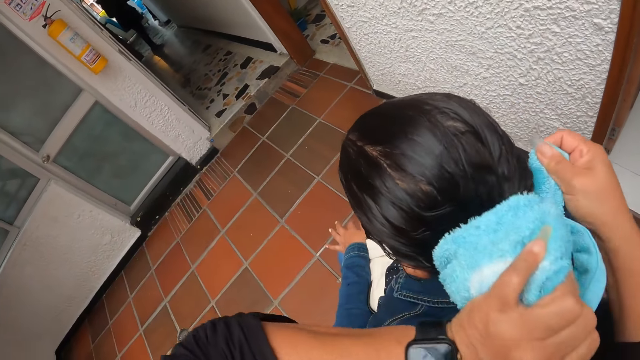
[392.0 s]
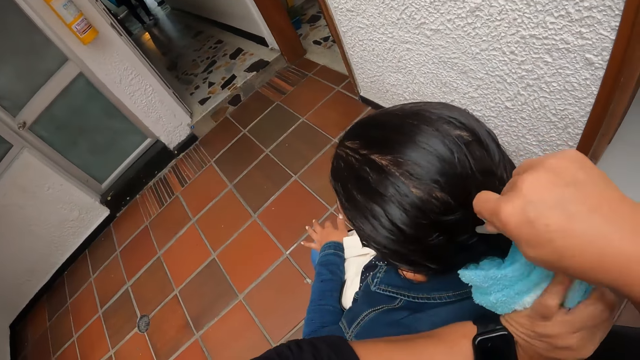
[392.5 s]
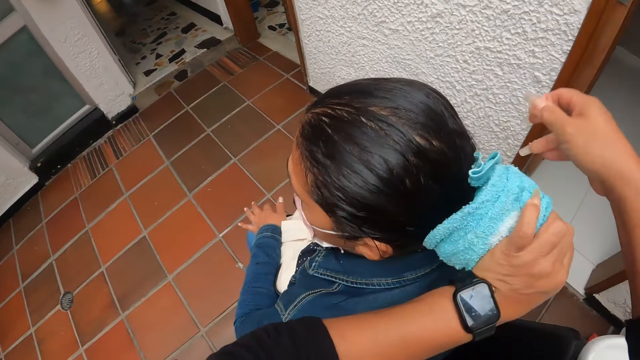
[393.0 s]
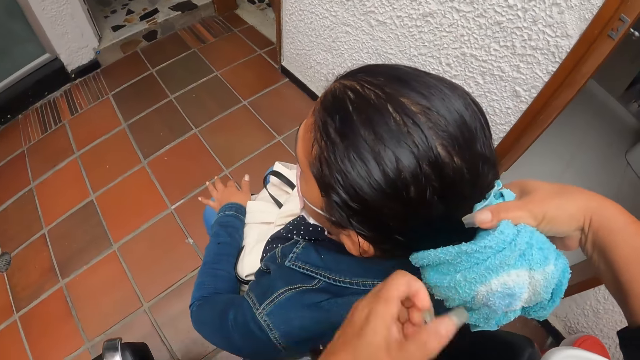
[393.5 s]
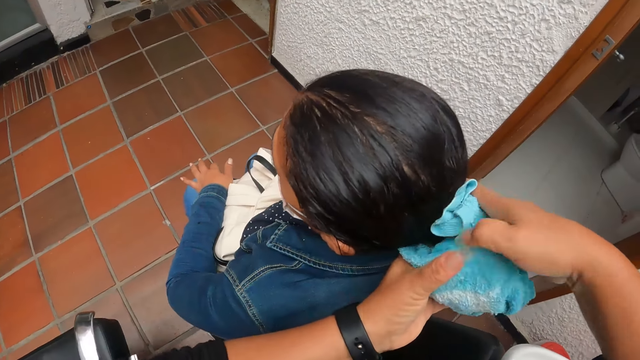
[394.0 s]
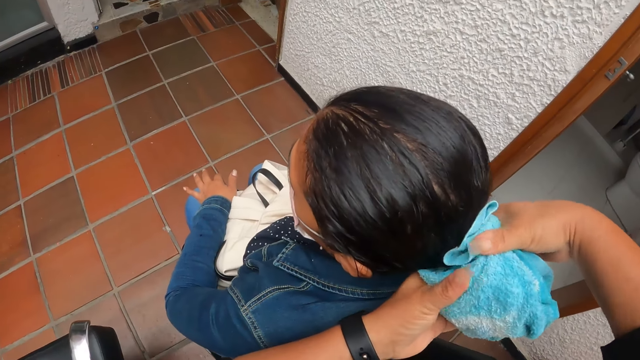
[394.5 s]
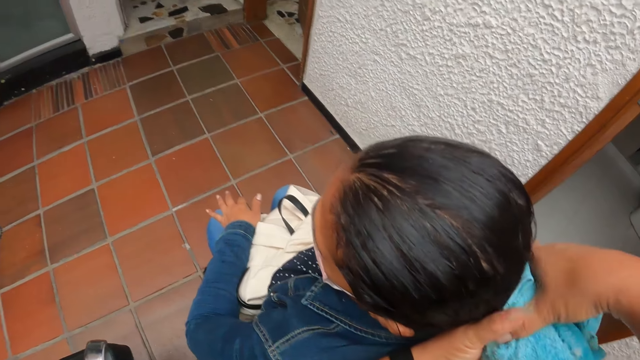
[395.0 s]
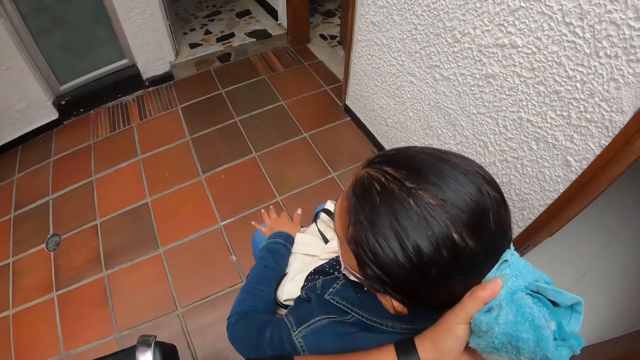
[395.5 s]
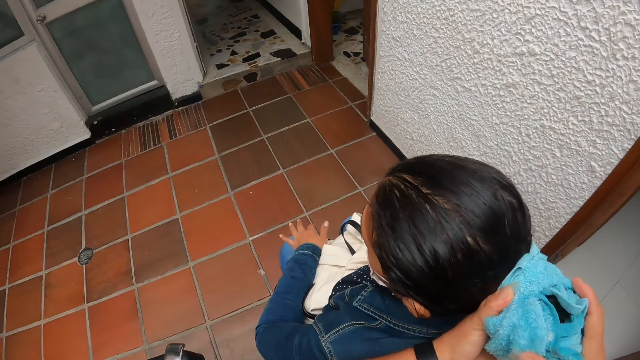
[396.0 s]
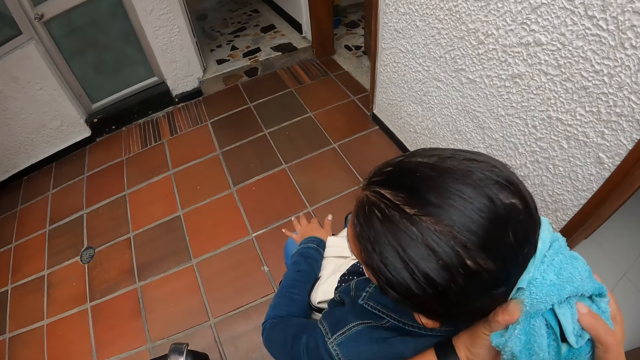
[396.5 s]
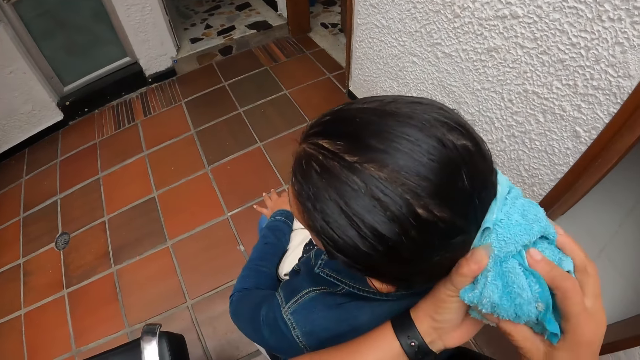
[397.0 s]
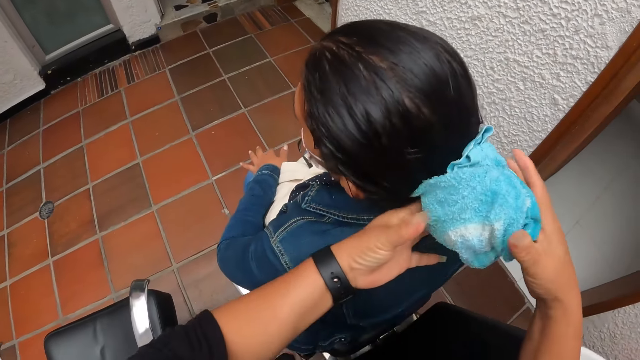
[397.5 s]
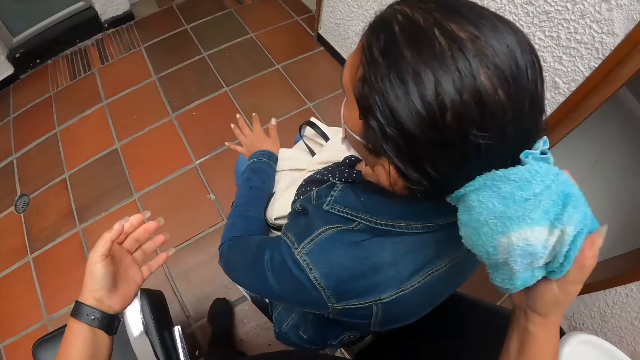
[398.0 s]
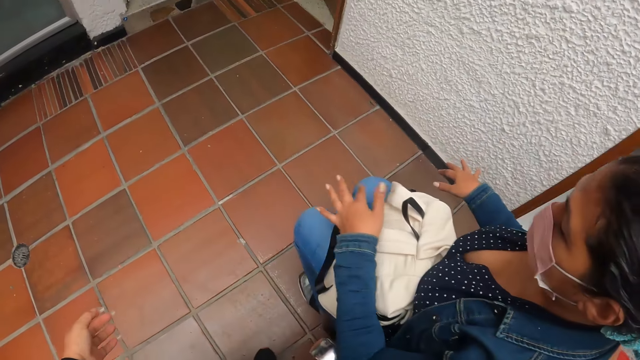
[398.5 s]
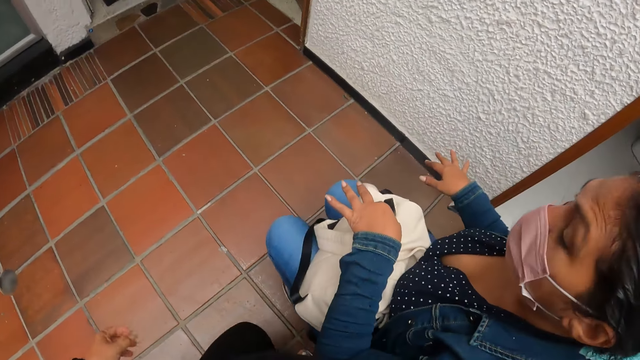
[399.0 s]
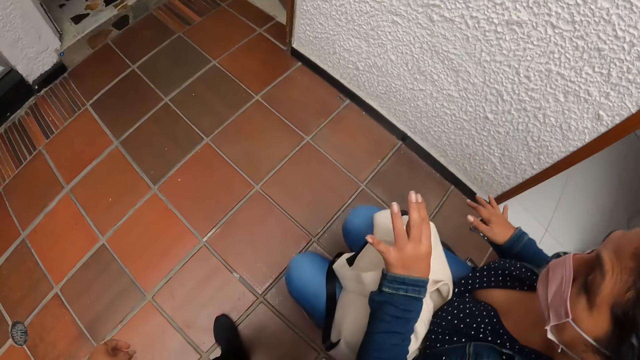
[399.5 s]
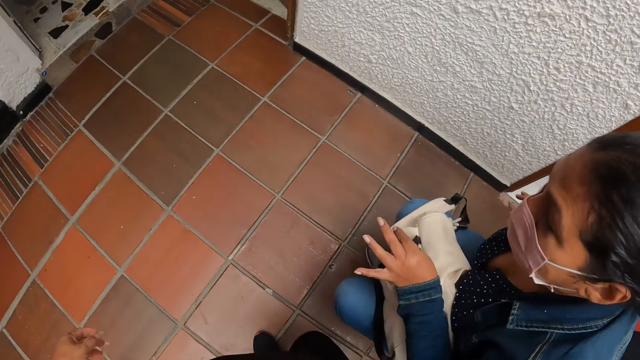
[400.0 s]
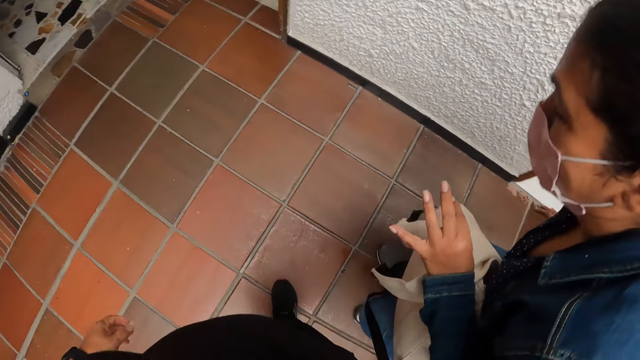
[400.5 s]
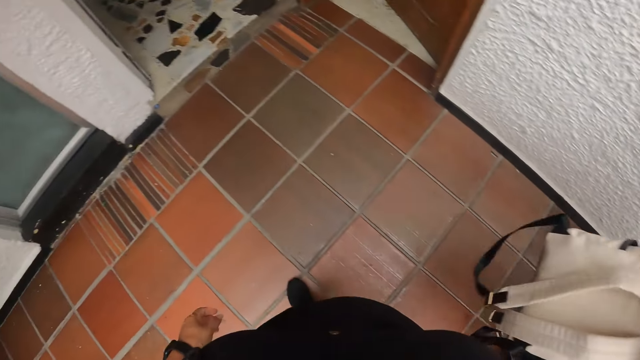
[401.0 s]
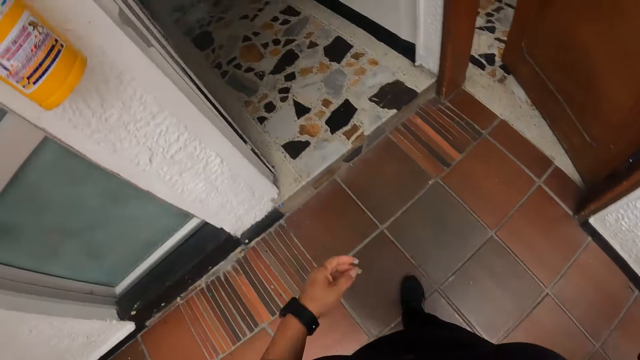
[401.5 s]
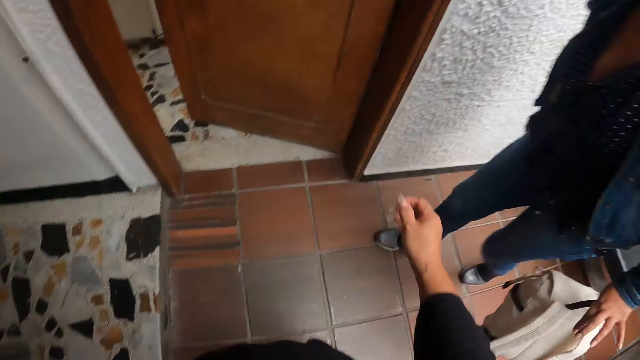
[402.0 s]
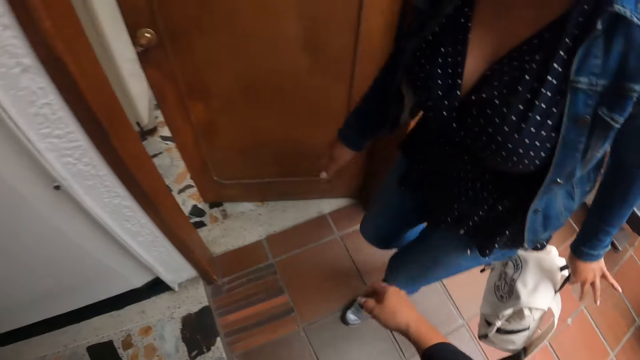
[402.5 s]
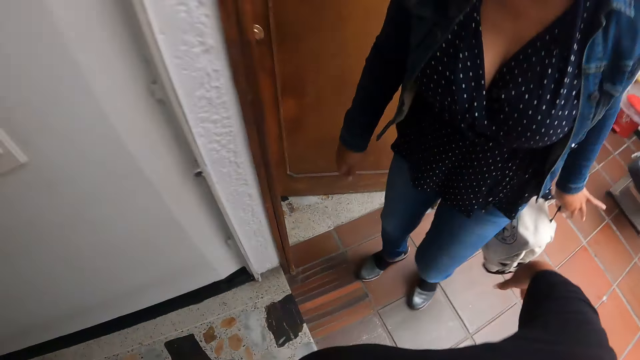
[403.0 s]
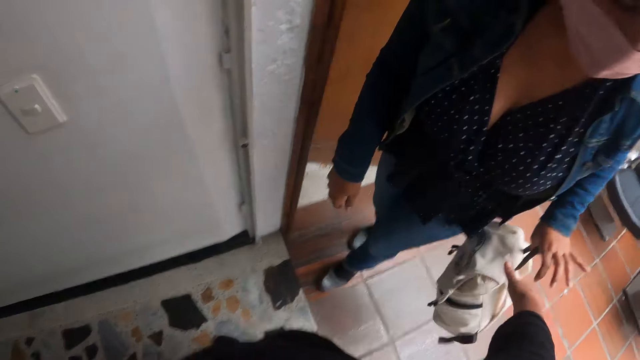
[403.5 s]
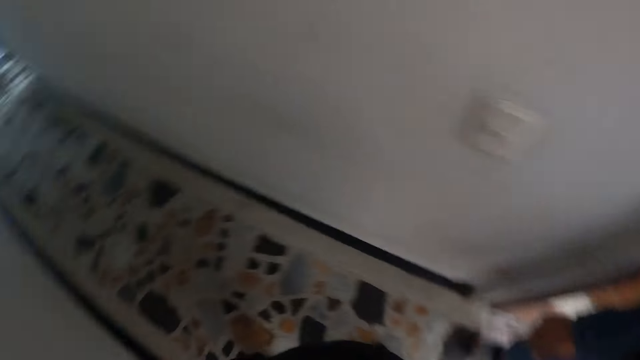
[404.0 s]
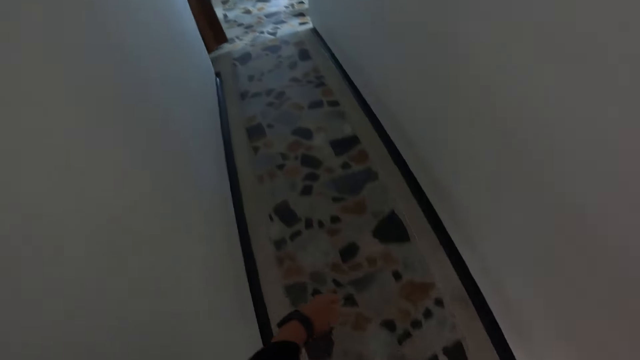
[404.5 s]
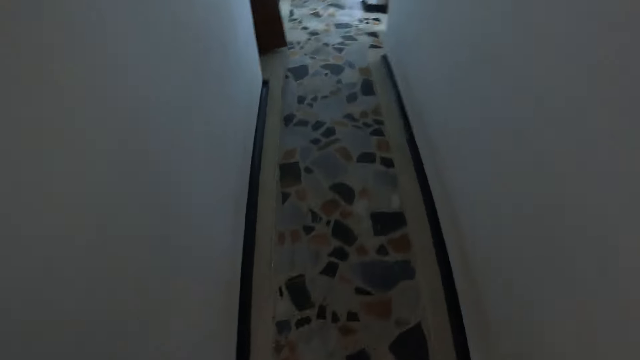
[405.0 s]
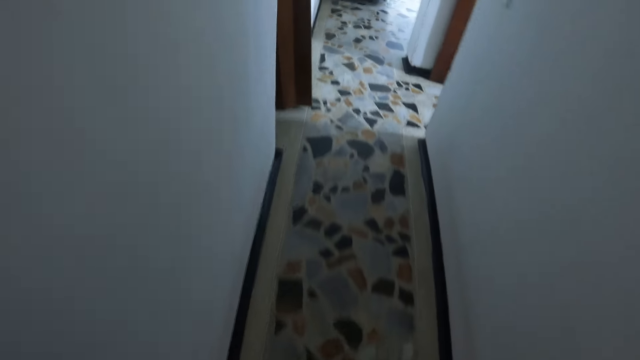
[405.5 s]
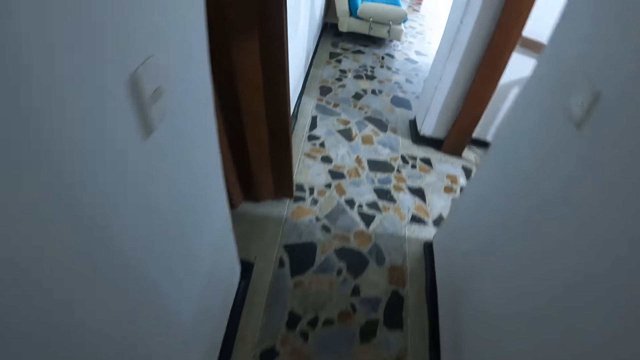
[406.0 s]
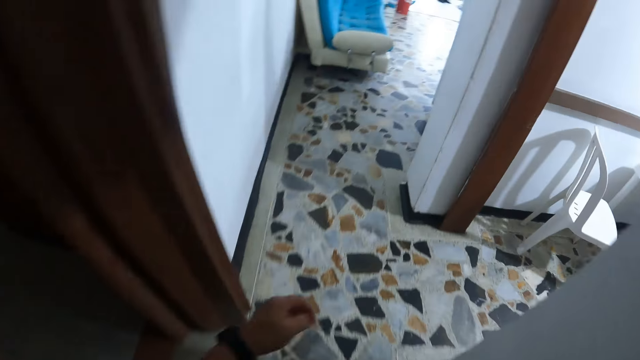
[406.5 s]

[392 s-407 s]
The camera wearer walks around. A woman walks around. The camera wearer takes a bag from the woman.

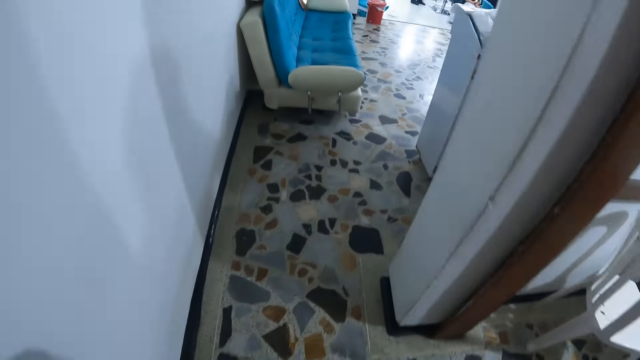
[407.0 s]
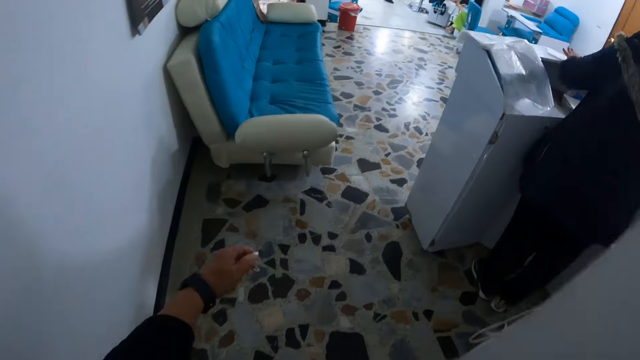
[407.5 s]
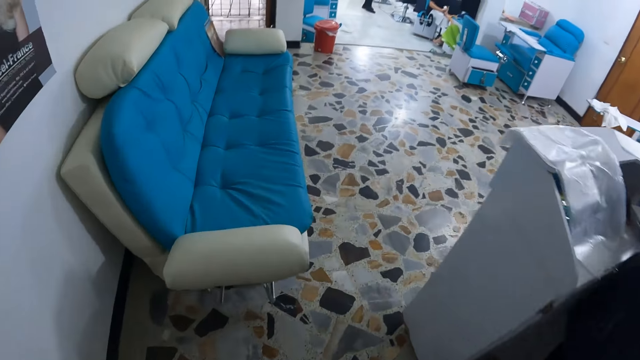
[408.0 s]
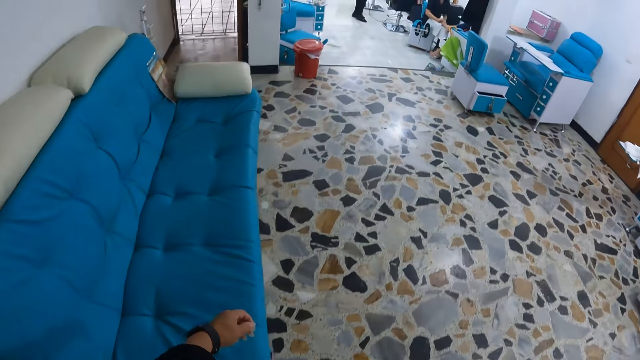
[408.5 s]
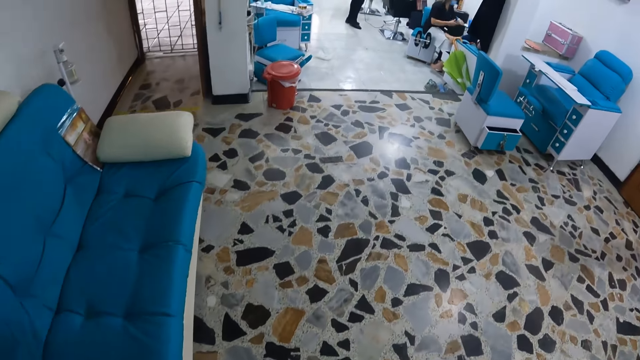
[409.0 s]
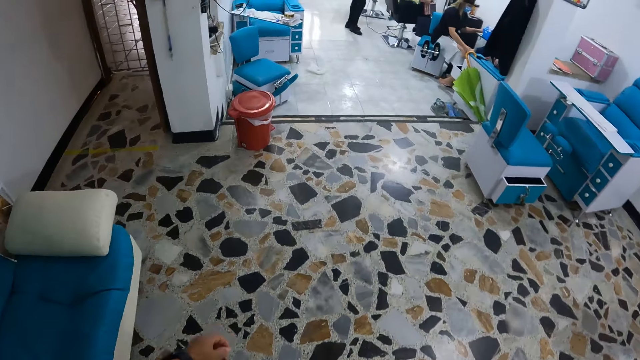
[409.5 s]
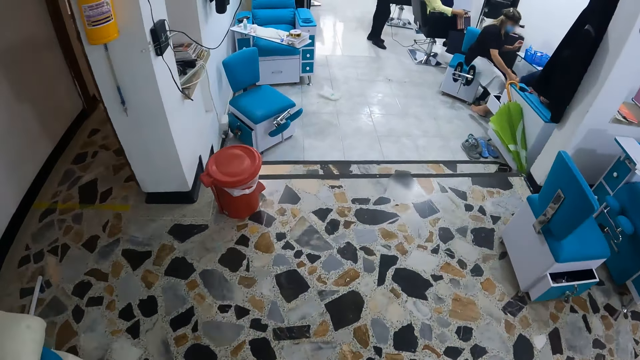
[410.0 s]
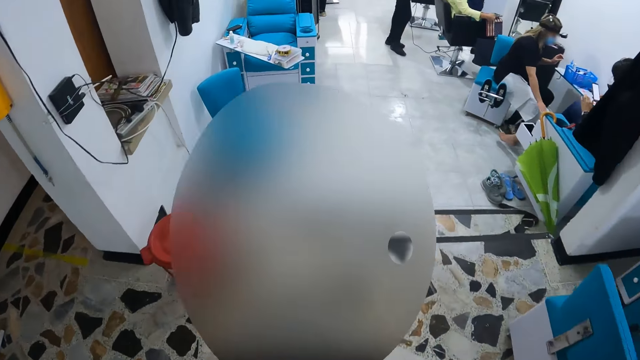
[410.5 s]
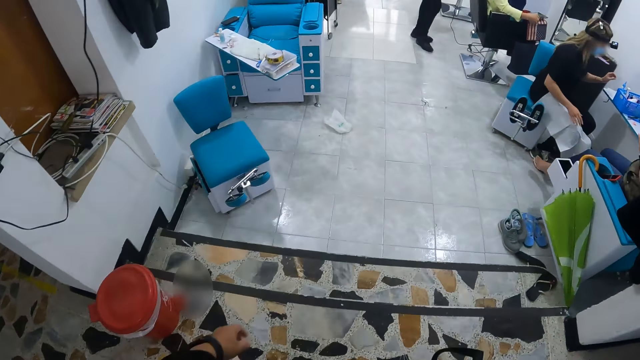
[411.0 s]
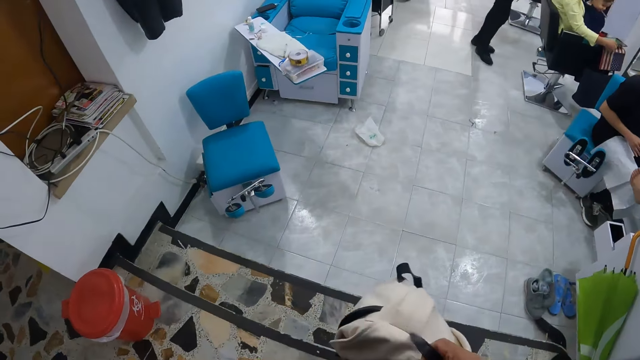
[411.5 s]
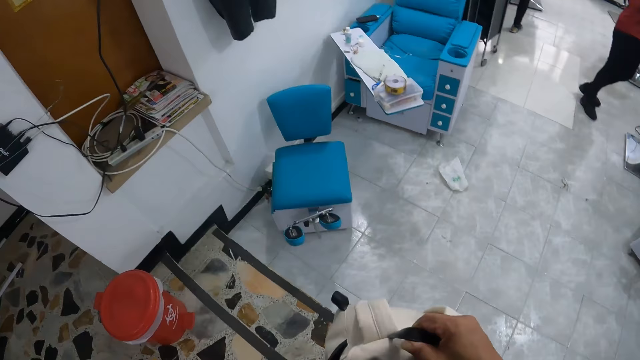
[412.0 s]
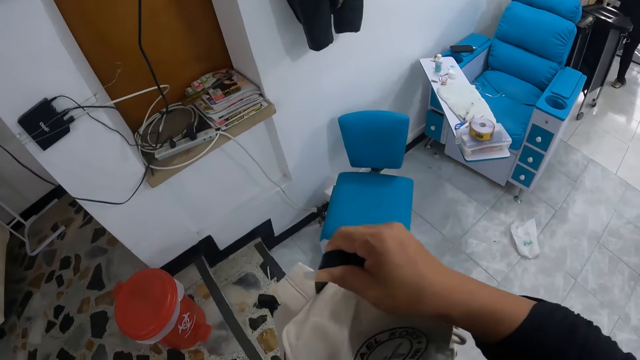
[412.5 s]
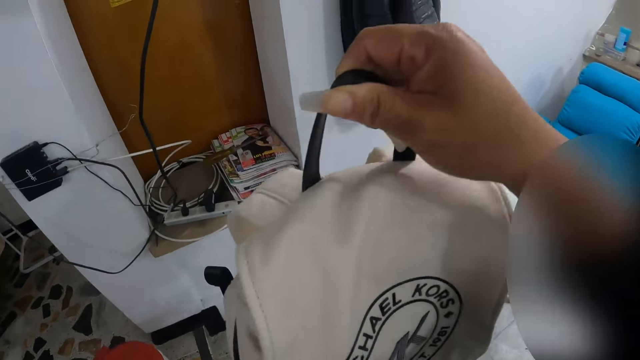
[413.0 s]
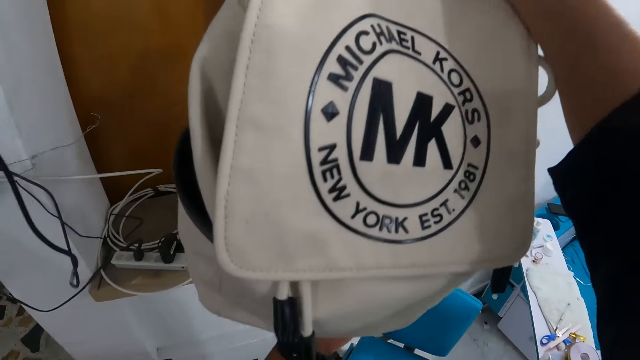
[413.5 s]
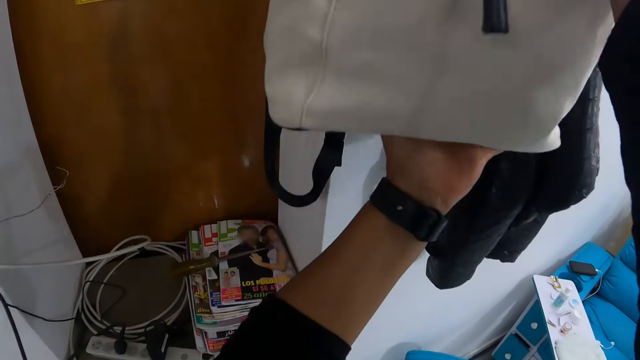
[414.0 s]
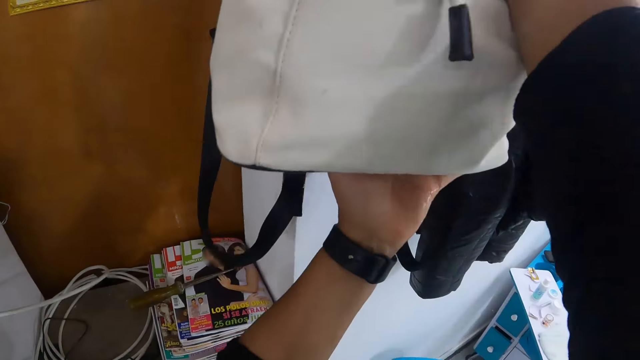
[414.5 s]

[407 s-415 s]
The camera wearer hangs a bag on a wall with her right hand.
